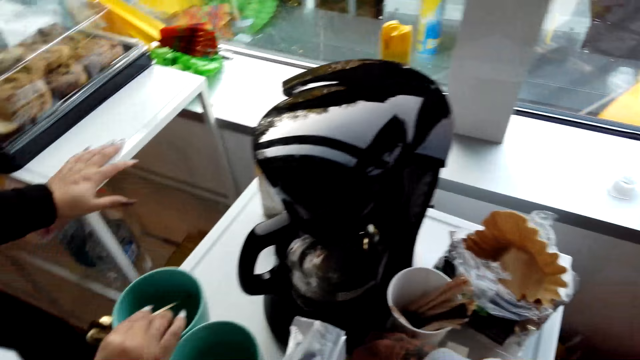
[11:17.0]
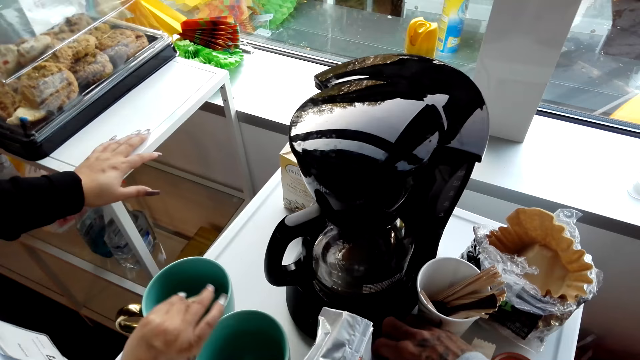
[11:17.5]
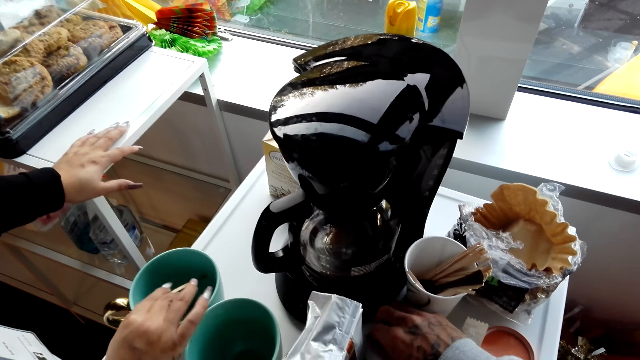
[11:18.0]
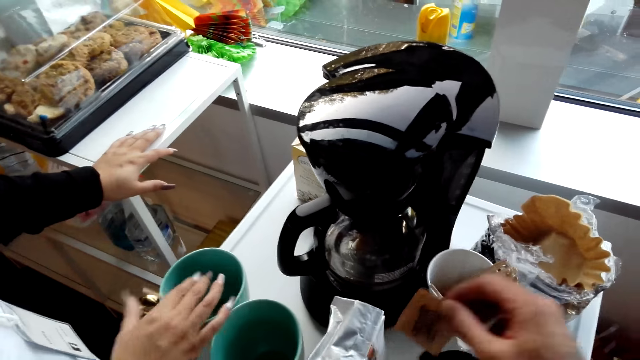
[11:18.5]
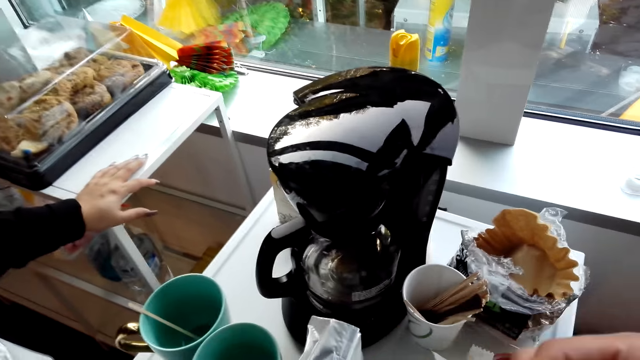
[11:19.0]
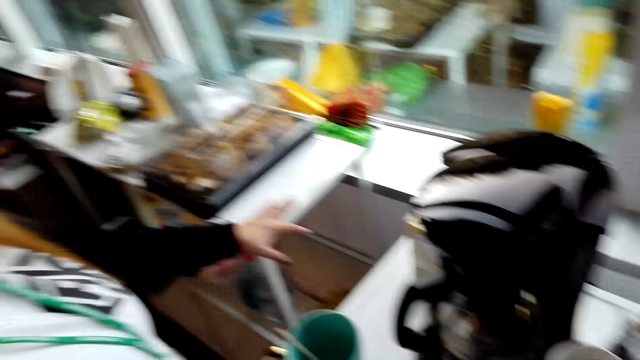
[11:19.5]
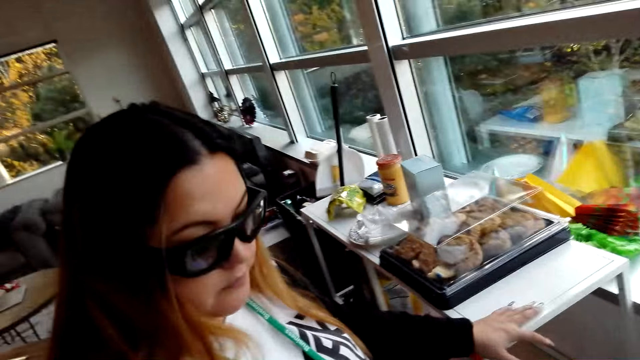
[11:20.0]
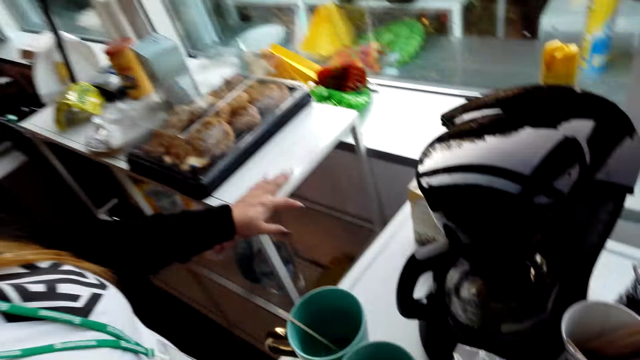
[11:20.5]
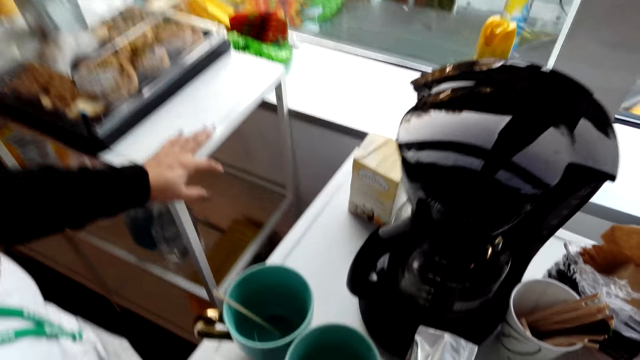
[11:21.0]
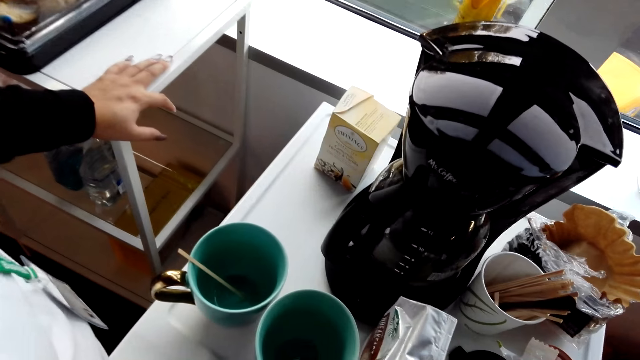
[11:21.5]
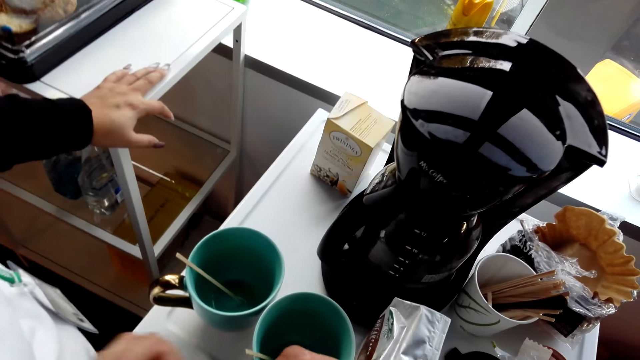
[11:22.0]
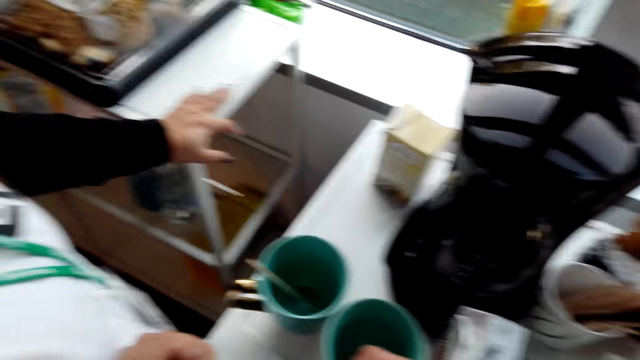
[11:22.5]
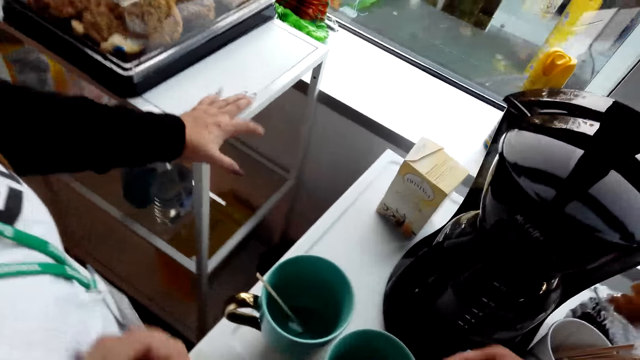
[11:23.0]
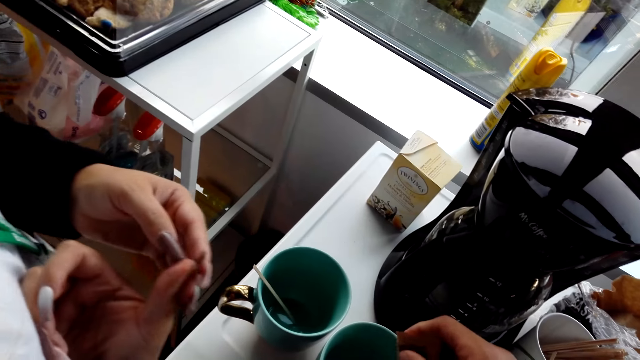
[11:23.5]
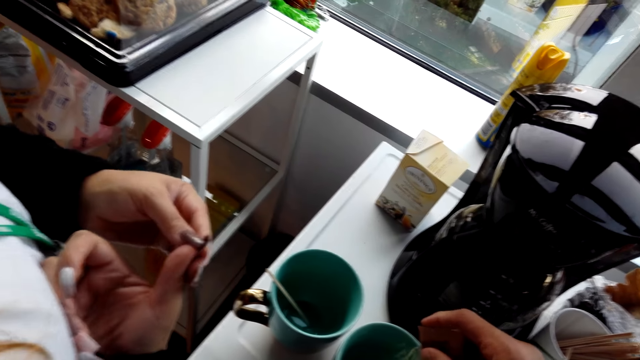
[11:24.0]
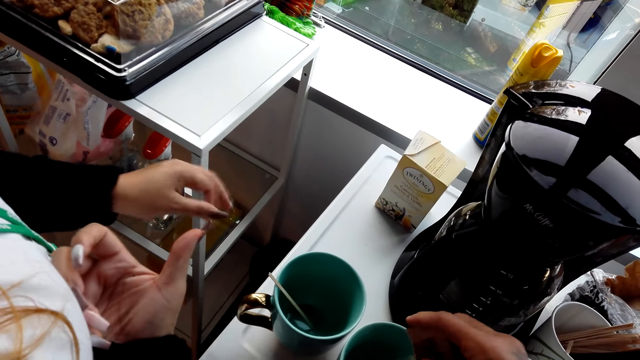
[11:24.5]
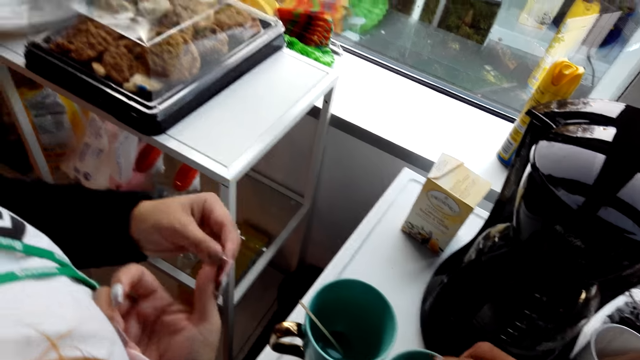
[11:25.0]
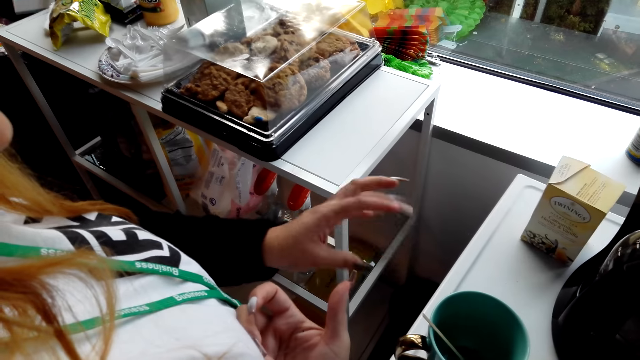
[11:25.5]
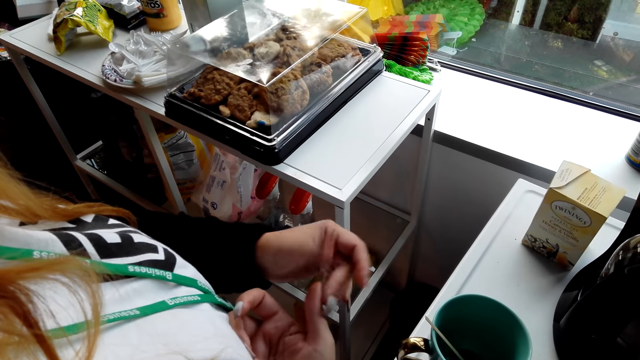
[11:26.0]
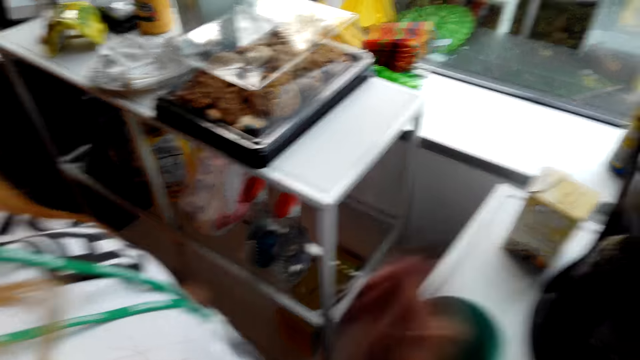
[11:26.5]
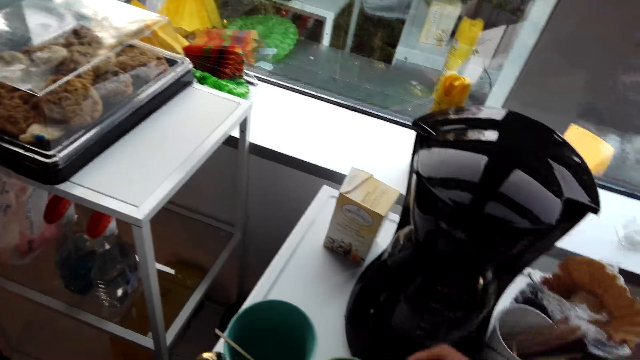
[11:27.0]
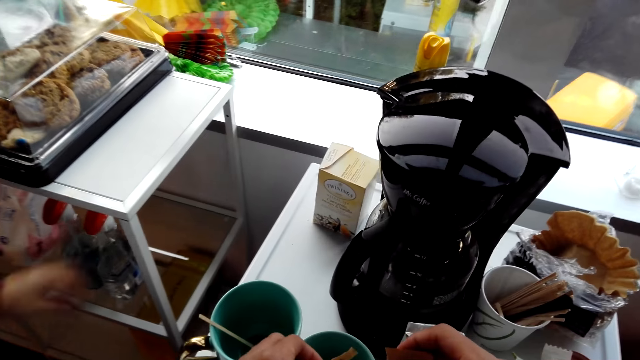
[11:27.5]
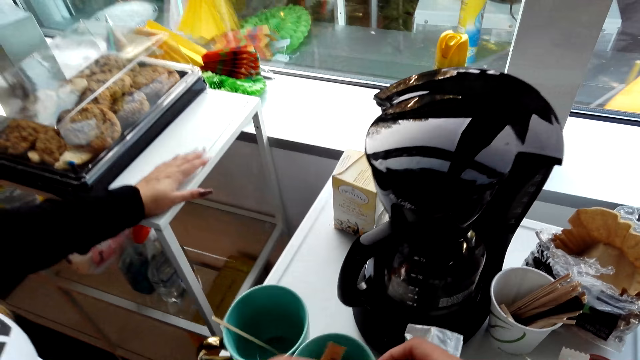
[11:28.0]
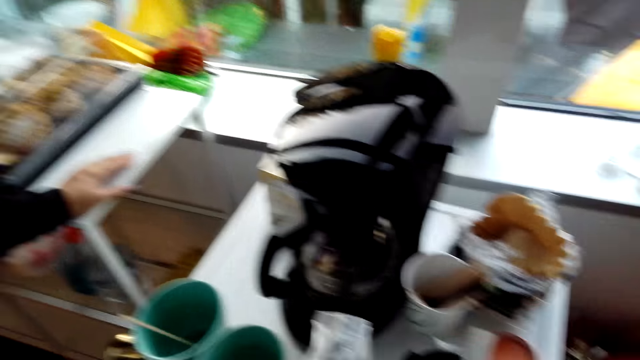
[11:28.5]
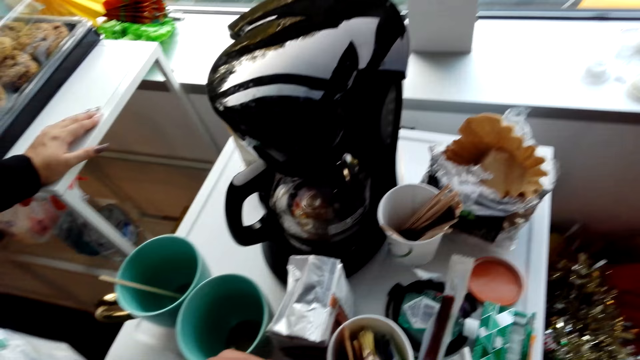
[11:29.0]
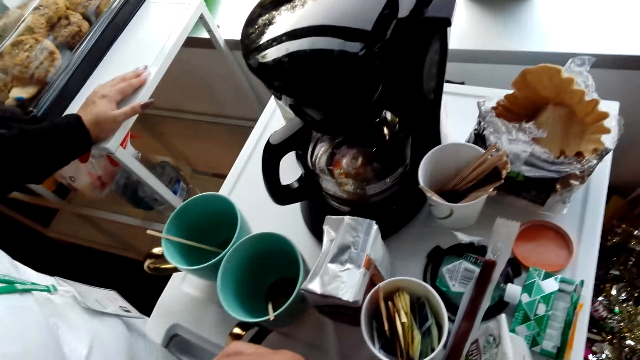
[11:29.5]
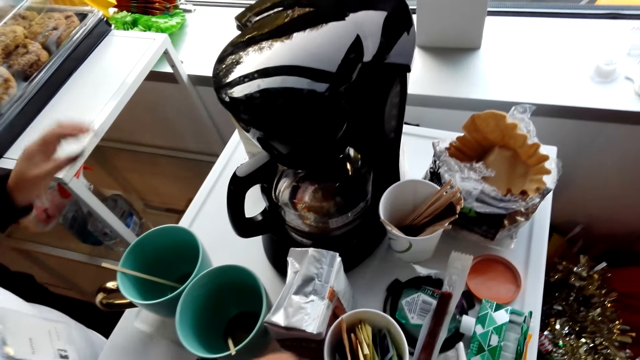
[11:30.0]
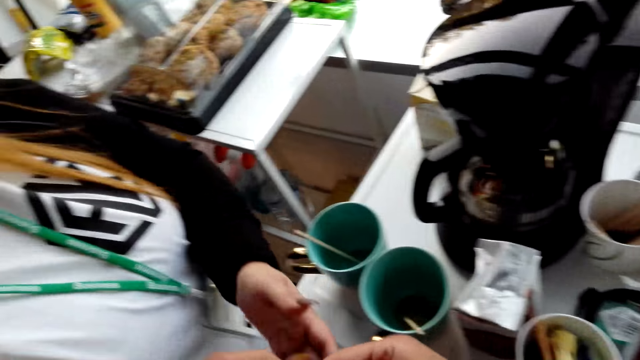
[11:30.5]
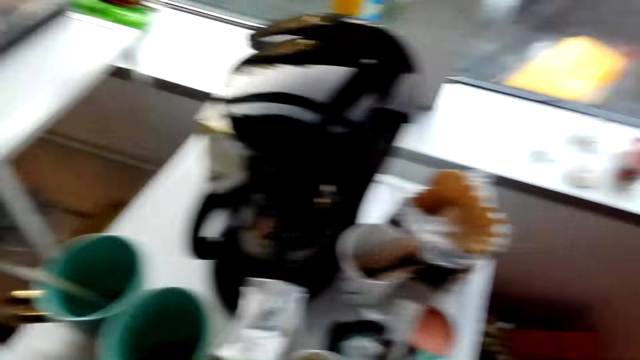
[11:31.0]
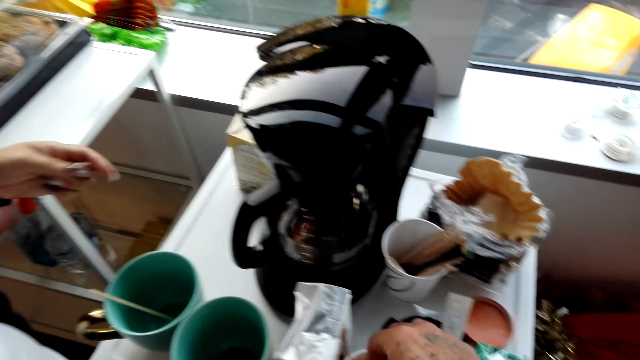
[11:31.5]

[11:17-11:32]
The camera wearer picks up sugar. They shake the sugar. A woman touches her nail. The camera wearer puts the sachet of sugar in the cup. They put the sugar in the cup.

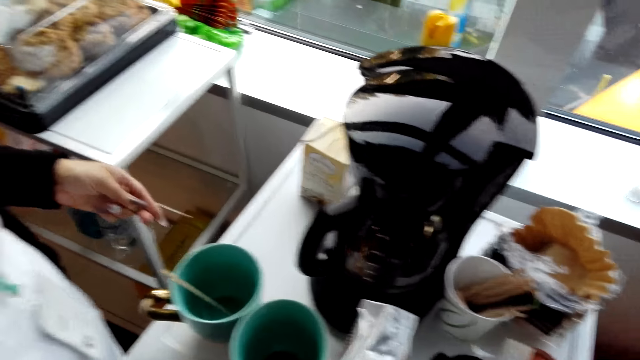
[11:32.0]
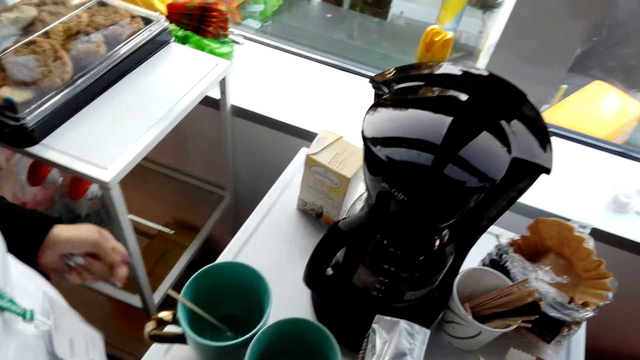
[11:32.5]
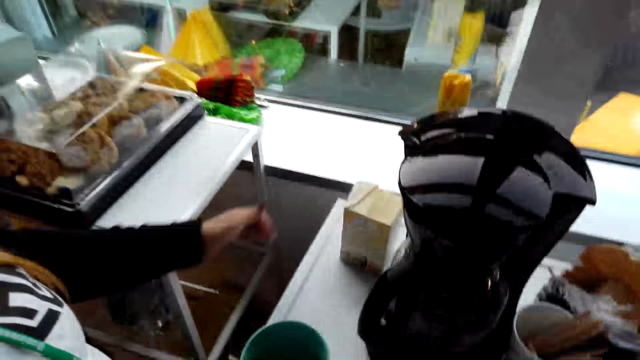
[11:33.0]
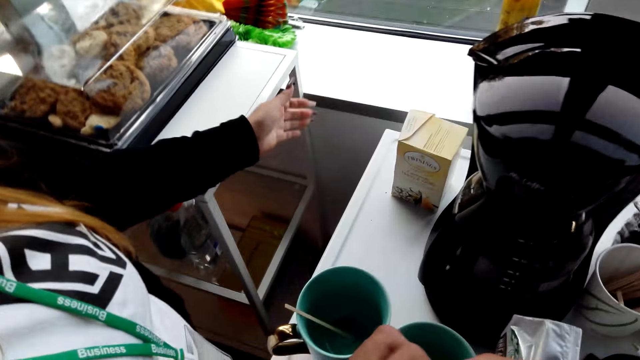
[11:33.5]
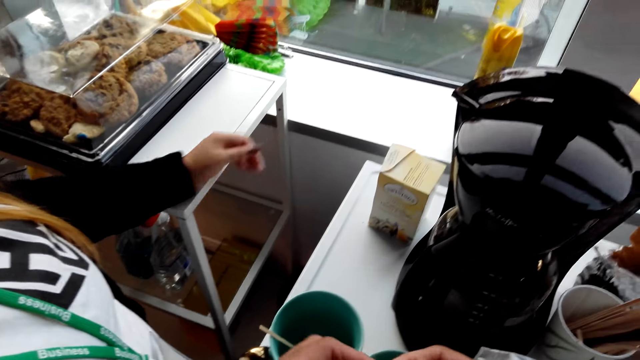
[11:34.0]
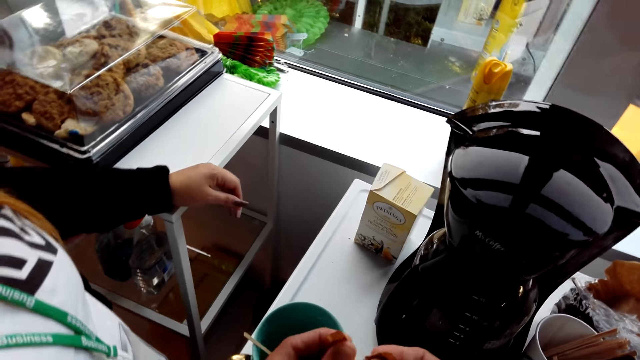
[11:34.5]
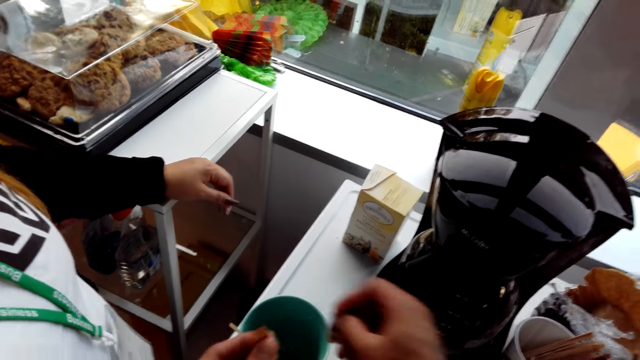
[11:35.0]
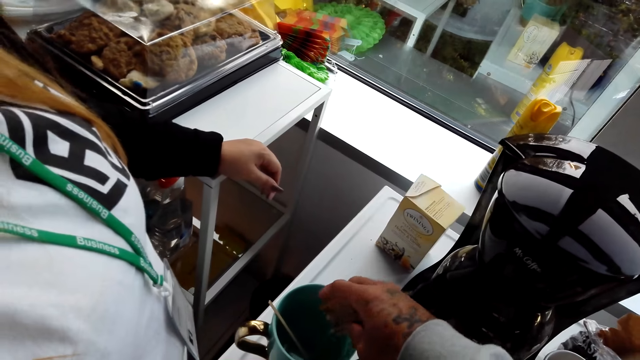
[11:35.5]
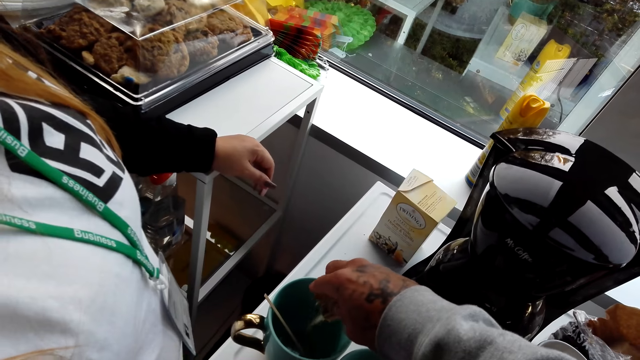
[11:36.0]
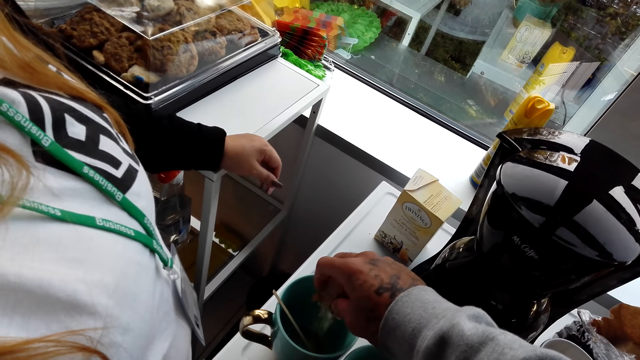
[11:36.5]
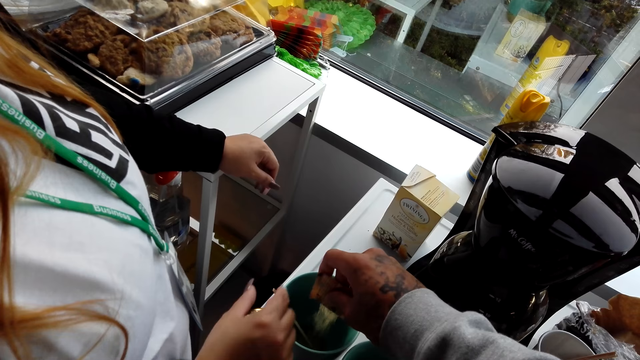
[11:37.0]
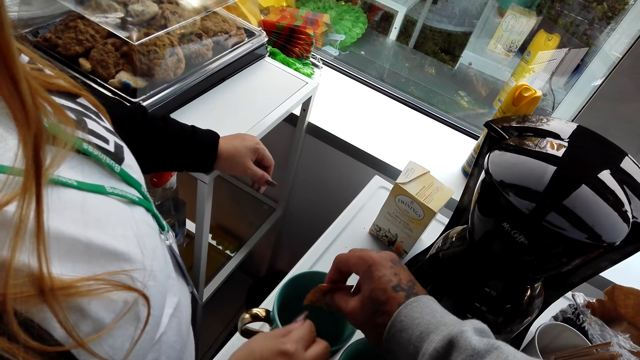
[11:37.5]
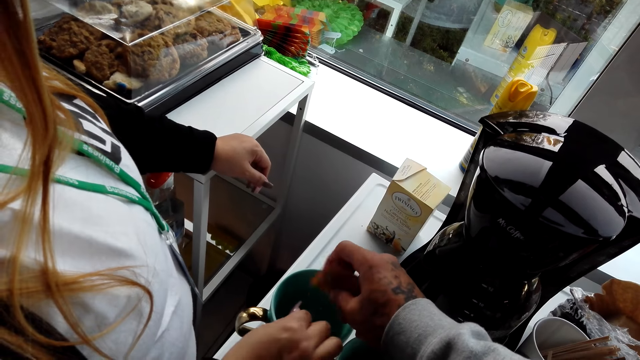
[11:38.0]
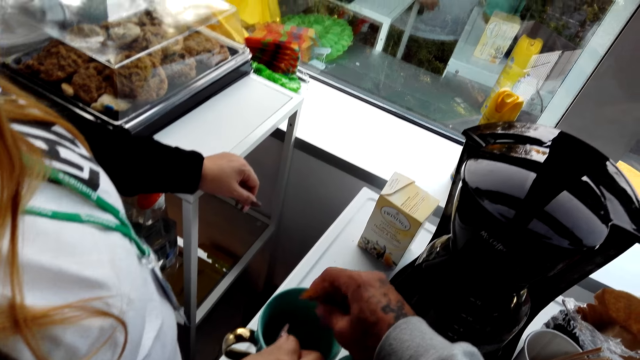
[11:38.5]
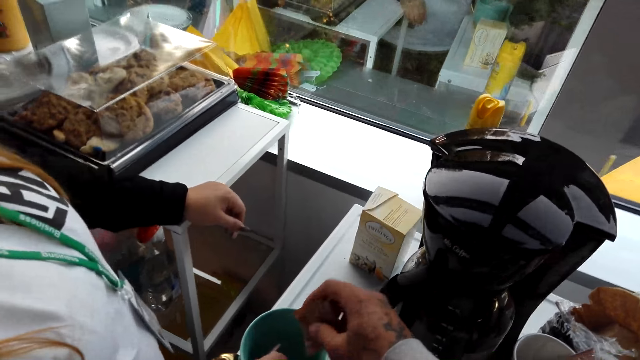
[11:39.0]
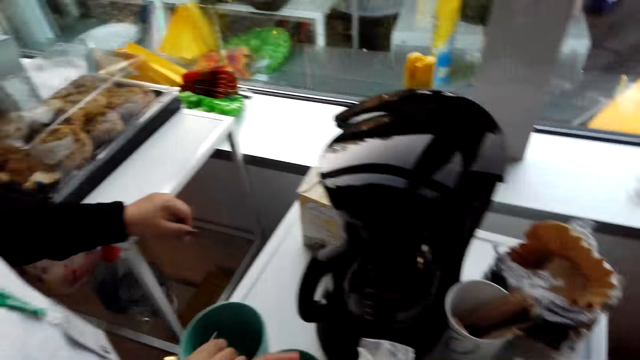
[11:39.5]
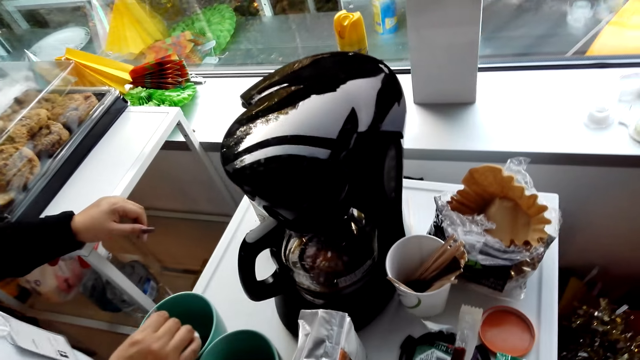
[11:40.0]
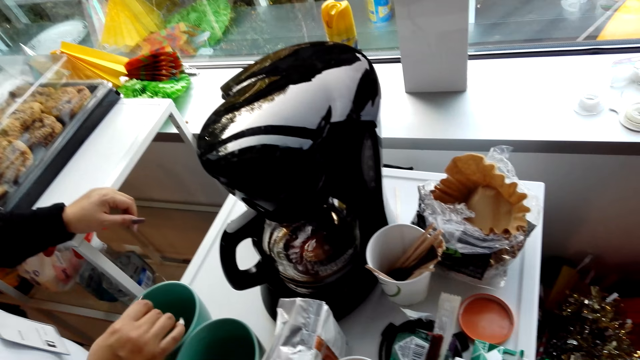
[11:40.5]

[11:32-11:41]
The camera wearer tears the sugar paper. They pour sugar in the cup. They put the sachet of sugar in the cup. A woman stirs the sugar.
